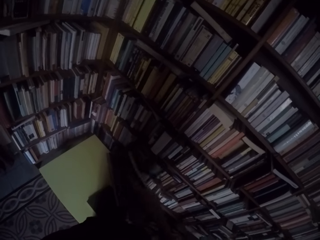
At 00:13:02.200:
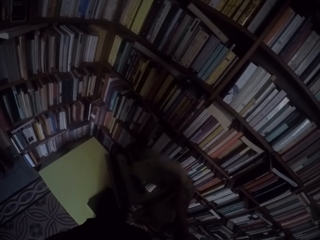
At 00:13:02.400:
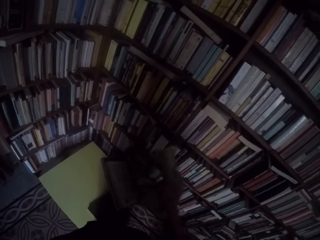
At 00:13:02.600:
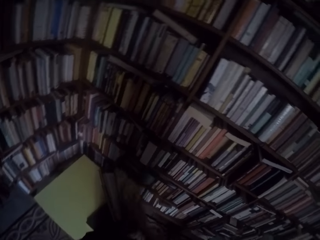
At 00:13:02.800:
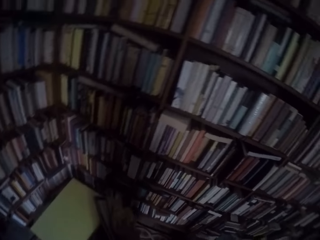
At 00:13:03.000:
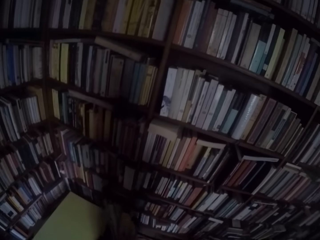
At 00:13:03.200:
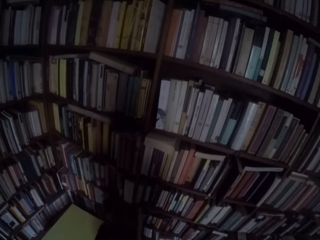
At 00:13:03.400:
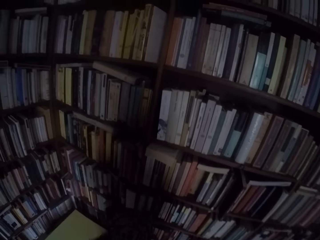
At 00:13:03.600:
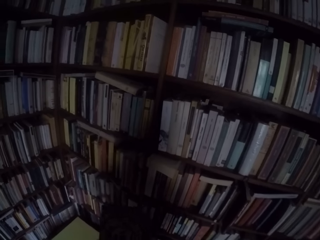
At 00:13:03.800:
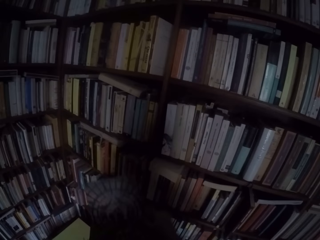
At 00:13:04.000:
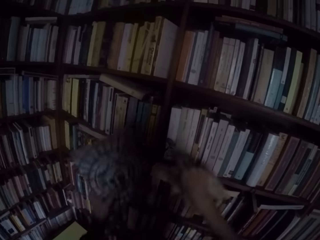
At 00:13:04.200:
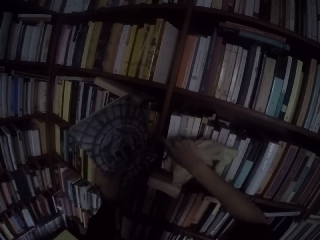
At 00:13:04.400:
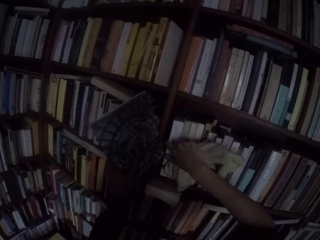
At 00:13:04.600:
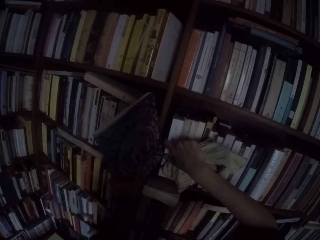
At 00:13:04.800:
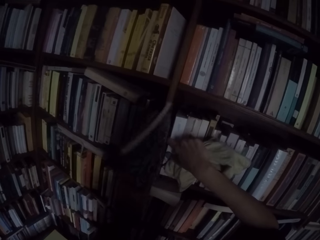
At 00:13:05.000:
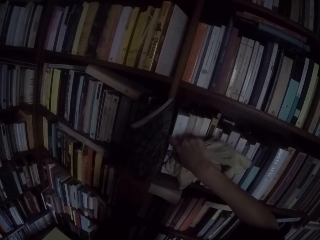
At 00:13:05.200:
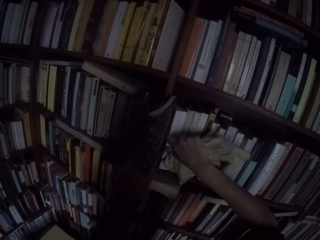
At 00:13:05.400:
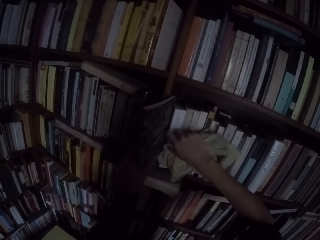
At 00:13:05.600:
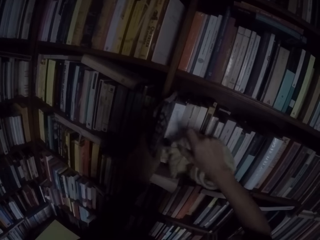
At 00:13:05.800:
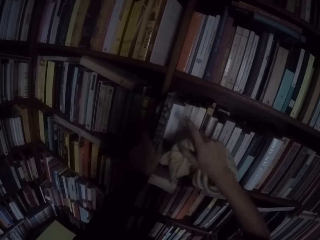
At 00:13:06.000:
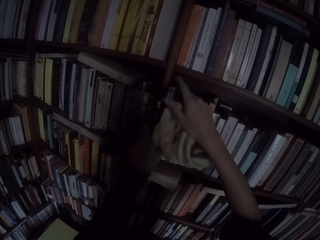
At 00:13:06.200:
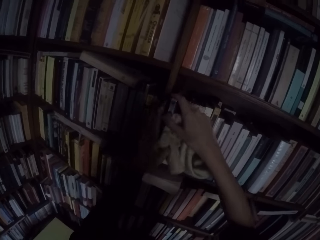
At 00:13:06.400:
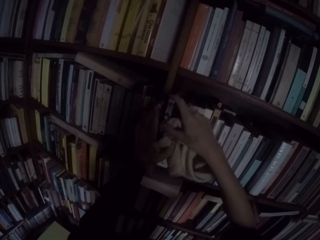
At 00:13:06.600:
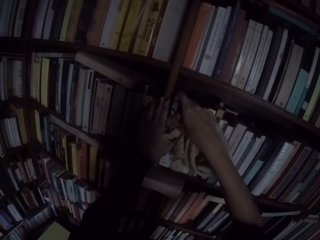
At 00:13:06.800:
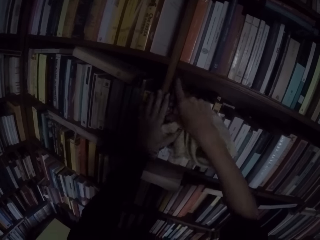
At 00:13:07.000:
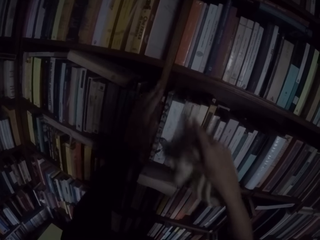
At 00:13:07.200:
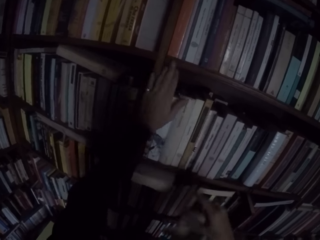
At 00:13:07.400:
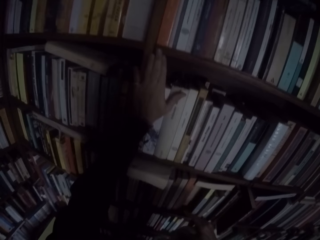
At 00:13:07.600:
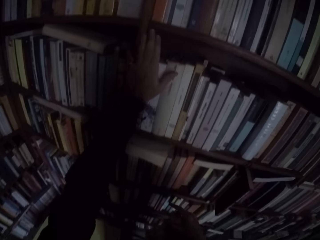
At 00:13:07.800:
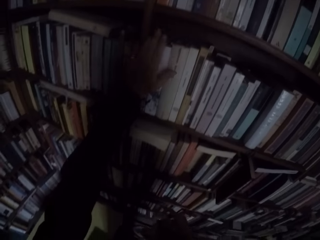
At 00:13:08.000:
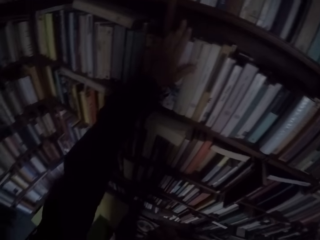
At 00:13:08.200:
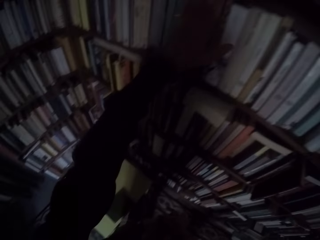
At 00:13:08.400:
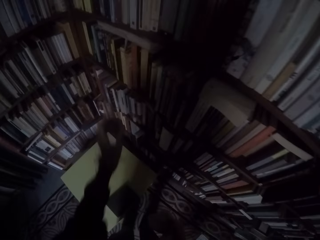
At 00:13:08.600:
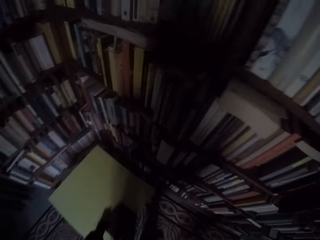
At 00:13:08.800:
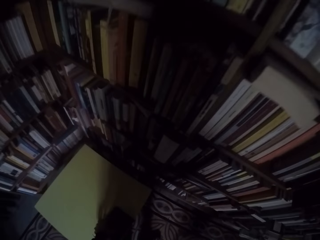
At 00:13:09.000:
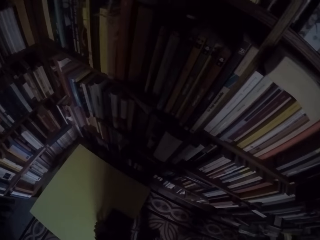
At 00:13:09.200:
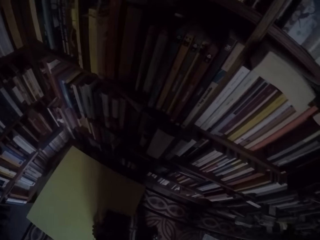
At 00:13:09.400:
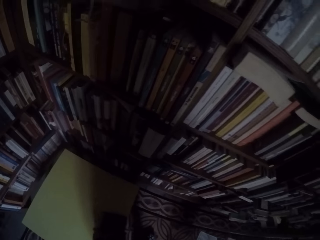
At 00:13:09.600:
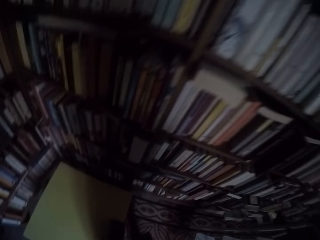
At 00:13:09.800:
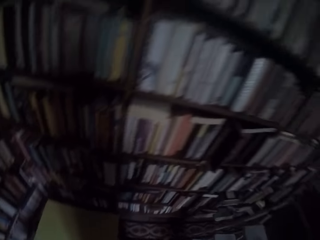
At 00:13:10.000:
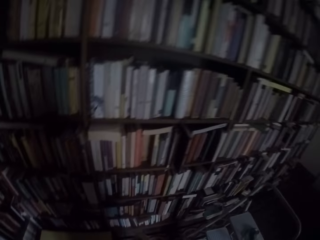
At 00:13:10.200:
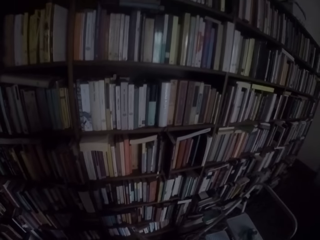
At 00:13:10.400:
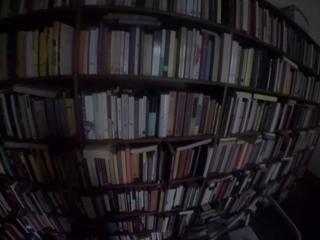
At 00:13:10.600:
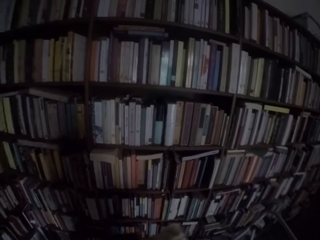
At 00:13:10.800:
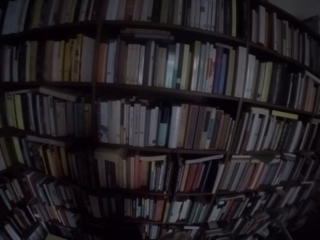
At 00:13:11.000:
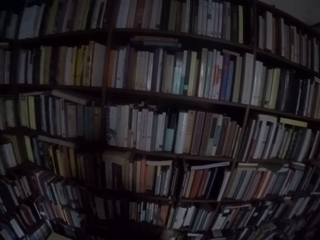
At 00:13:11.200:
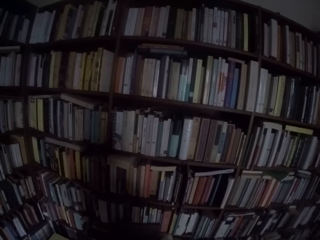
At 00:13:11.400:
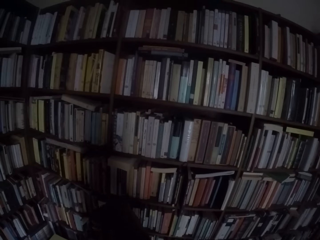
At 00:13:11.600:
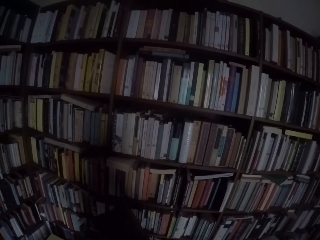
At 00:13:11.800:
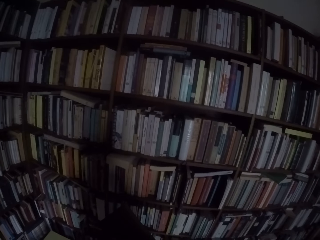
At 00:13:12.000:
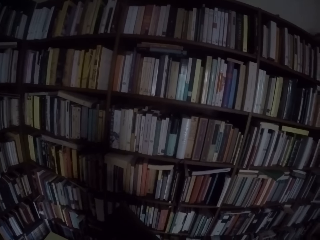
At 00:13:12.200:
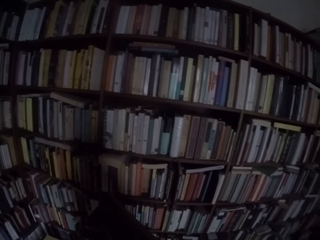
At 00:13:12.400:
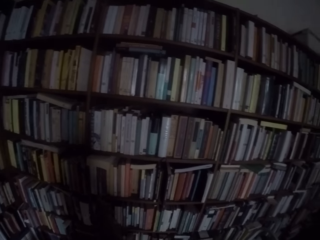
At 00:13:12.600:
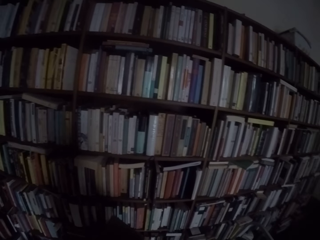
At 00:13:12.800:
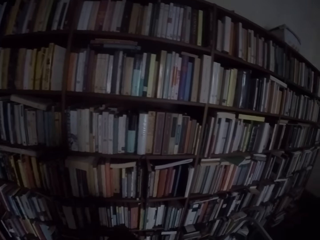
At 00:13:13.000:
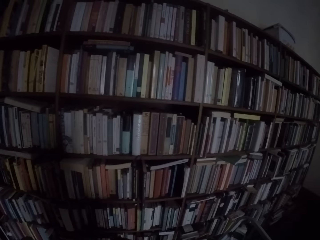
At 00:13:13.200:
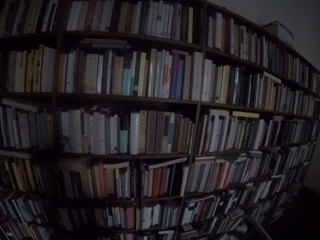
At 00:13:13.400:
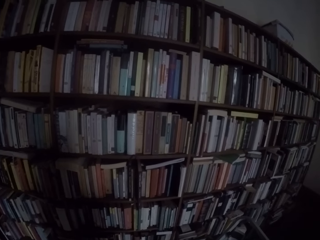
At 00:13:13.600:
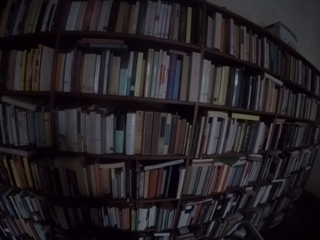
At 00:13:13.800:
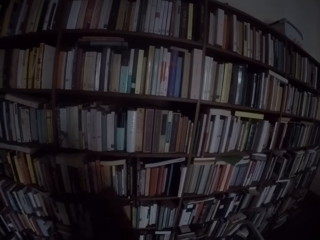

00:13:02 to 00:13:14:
The camera wearer puts the books on the shelf with both hands. He picks another book from the table with his left hand. He wipes the books with the towel in his right hand.

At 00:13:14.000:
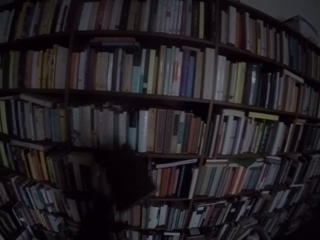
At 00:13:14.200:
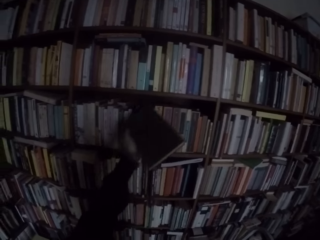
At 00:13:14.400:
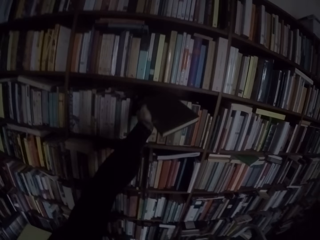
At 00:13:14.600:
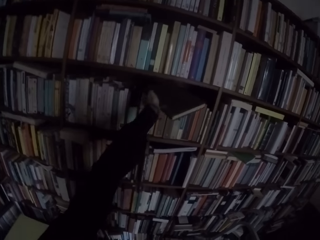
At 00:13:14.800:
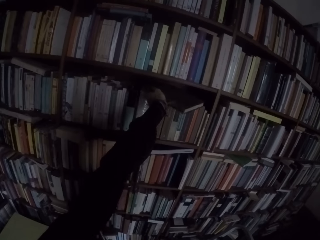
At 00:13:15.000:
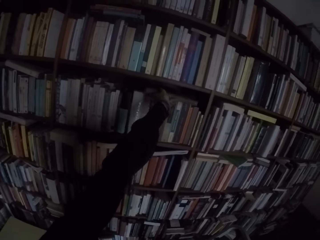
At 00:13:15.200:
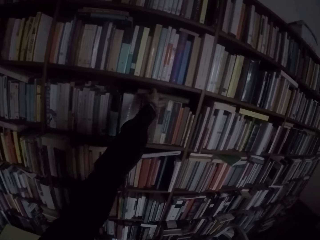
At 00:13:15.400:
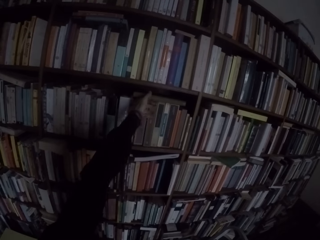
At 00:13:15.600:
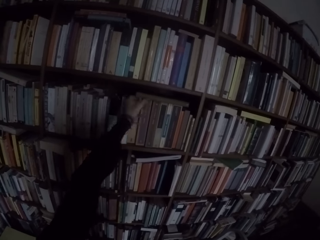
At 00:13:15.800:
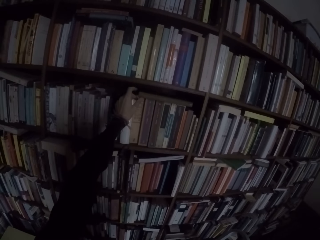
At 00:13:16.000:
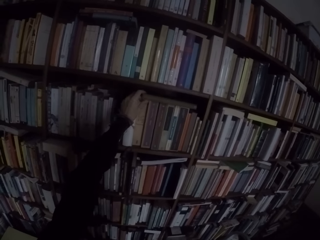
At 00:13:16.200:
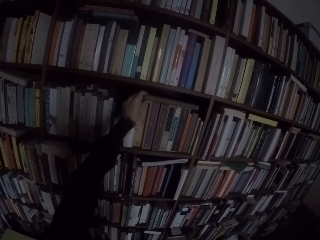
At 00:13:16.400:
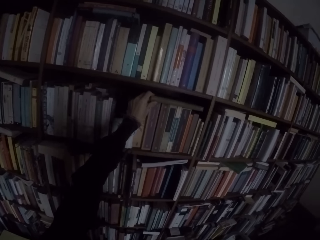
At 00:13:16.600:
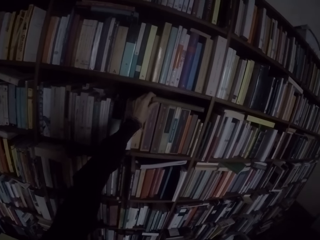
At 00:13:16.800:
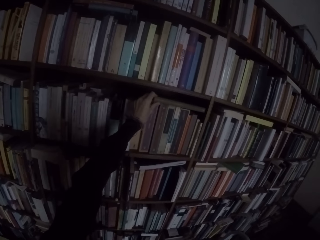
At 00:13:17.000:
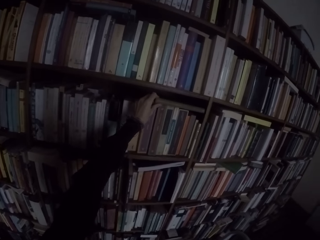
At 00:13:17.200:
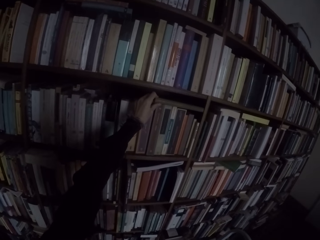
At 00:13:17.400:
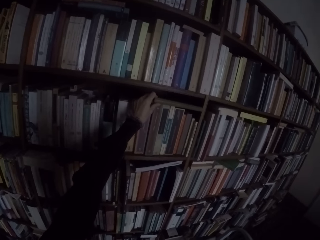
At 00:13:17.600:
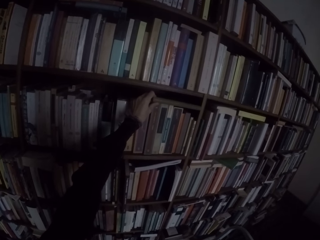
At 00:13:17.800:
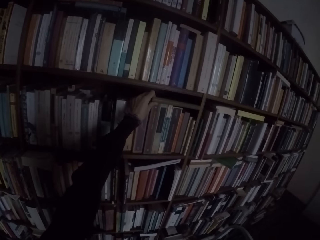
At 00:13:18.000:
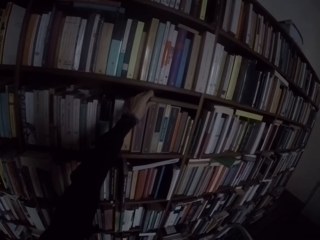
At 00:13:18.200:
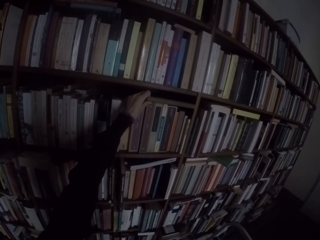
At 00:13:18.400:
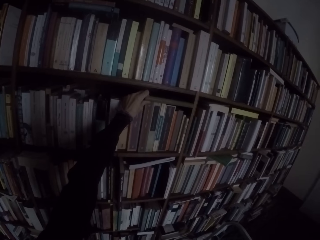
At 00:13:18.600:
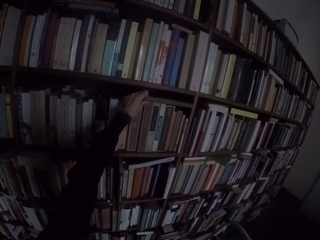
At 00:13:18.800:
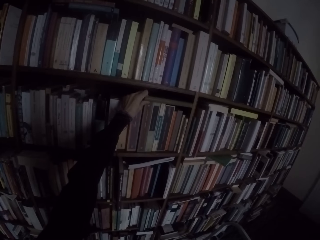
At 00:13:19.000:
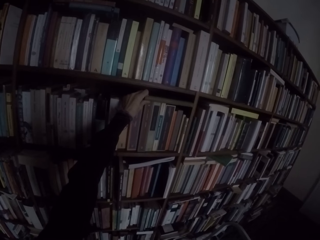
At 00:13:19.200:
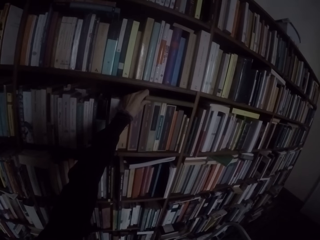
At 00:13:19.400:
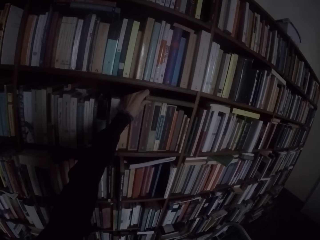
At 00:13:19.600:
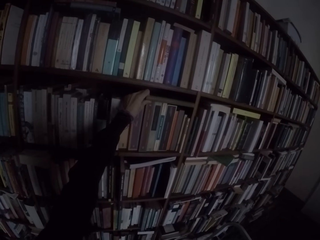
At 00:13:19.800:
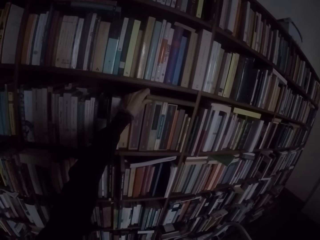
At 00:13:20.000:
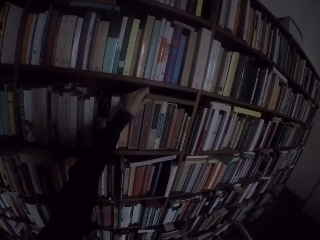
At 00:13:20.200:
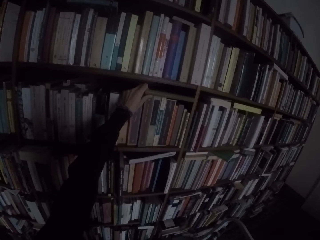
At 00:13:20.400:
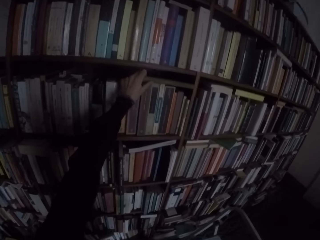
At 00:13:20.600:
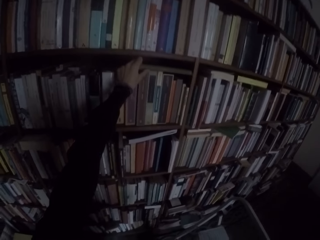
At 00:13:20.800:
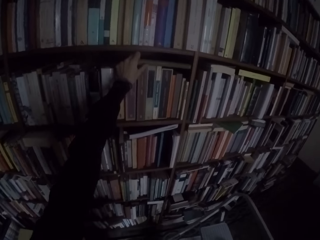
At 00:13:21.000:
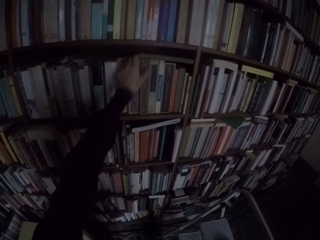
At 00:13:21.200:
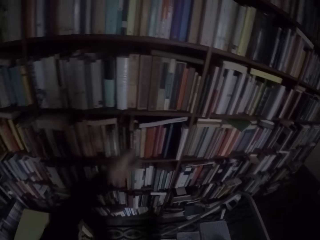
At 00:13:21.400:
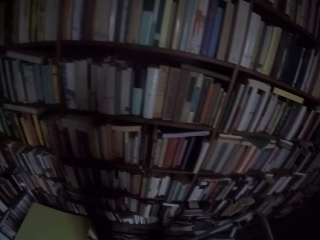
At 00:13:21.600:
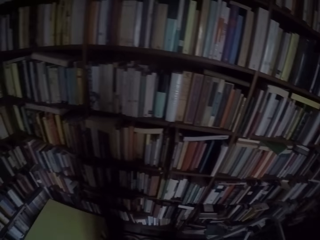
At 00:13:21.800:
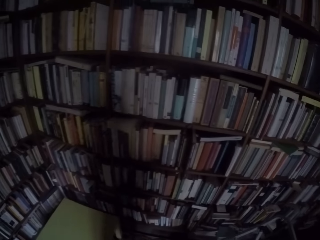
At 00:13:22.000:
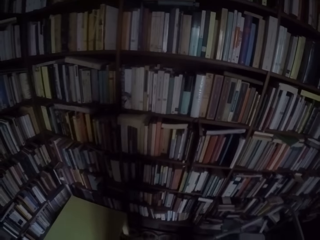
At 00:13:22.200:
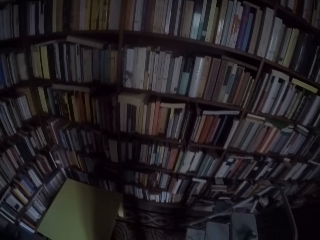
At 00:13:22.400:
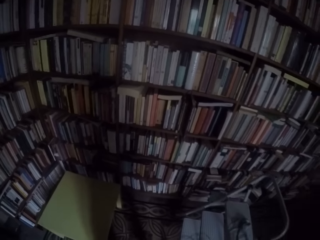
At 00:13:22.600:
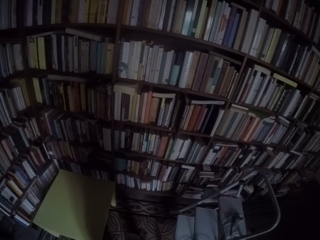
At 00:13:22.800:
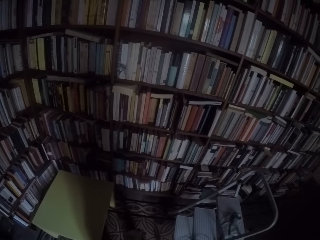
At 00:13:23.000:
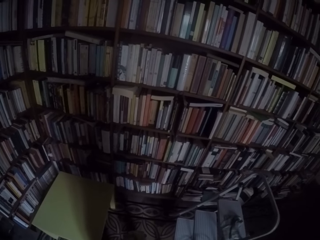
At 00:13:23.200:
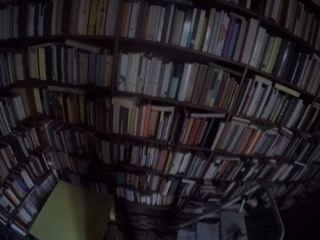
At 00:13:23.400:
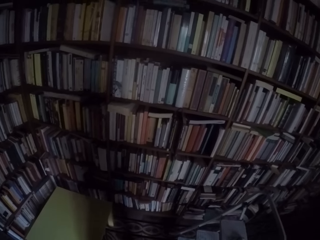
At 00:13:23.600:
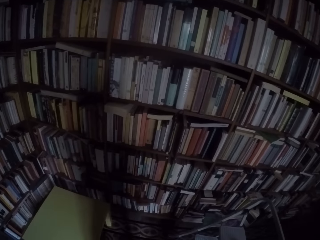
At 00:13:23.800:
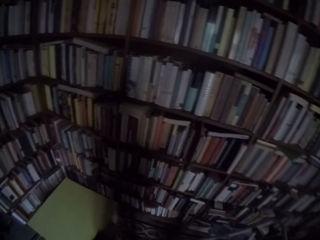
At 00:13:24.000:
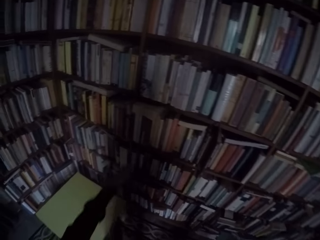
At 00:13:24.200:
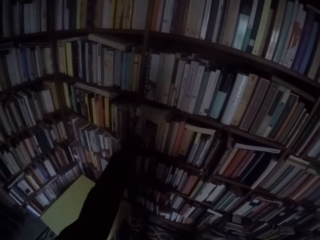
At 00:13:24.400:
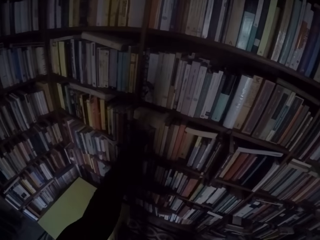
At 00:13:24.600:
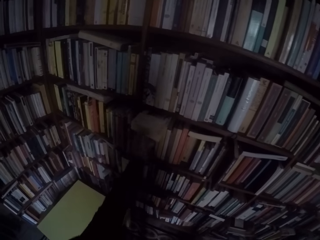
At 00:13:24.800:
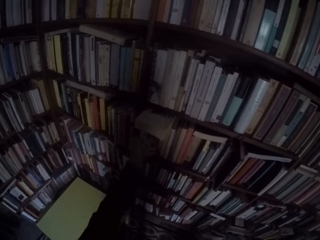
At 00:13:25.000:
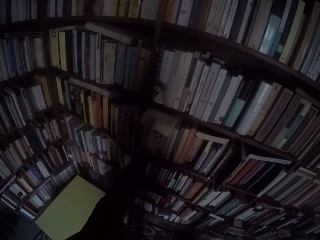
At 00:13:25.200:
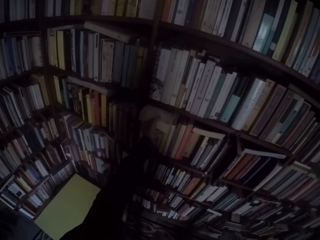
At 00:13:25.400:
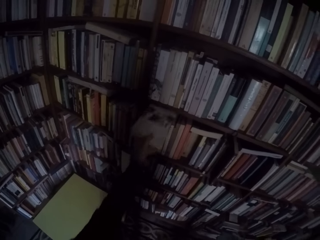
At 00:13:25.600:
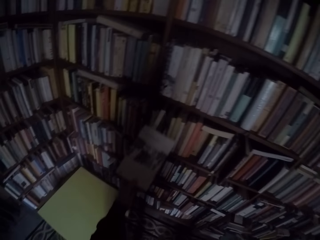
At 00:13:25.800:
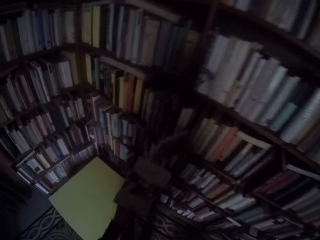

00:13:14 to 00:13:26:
The camera wearer puts the books on the shelf with his left hand. He picks another book from the shelf with his left hand.
